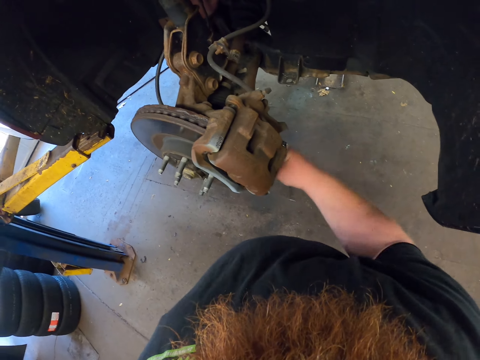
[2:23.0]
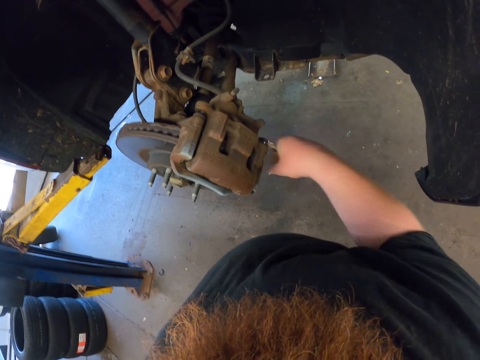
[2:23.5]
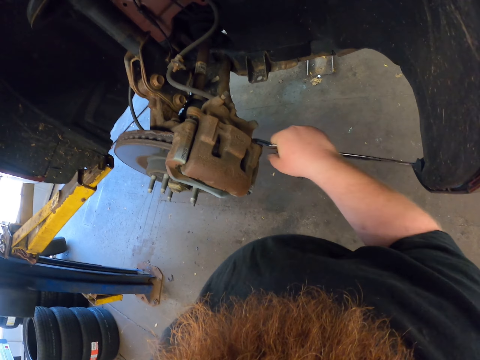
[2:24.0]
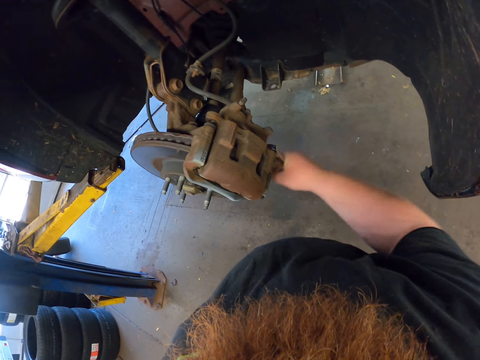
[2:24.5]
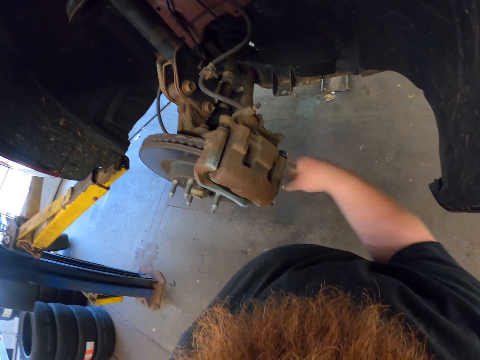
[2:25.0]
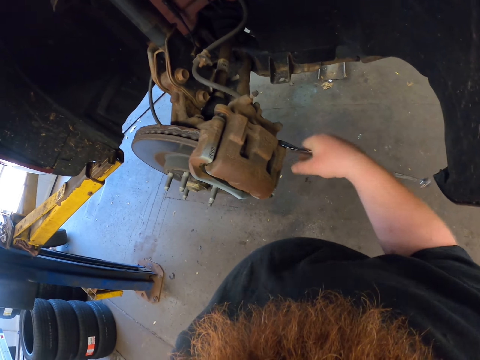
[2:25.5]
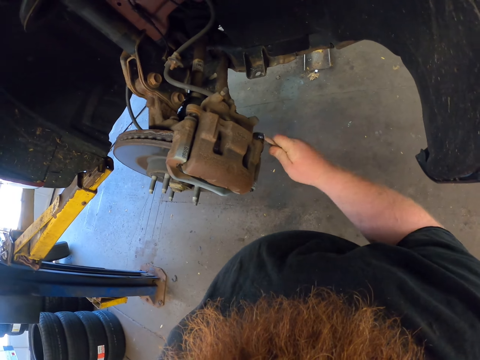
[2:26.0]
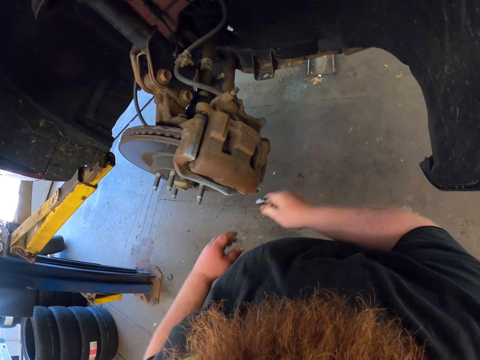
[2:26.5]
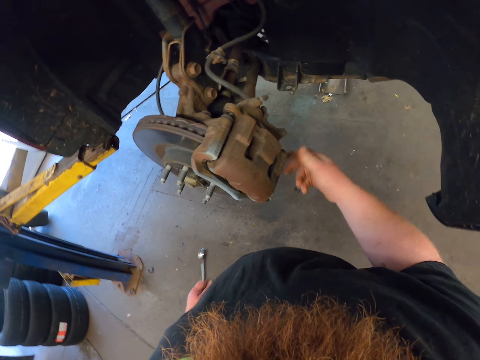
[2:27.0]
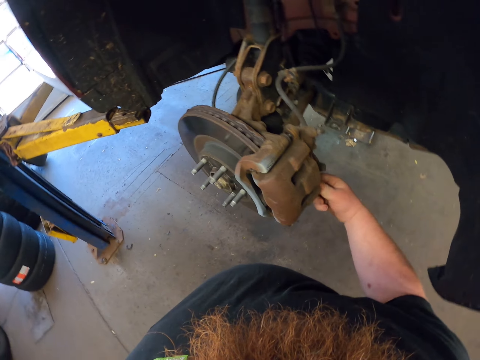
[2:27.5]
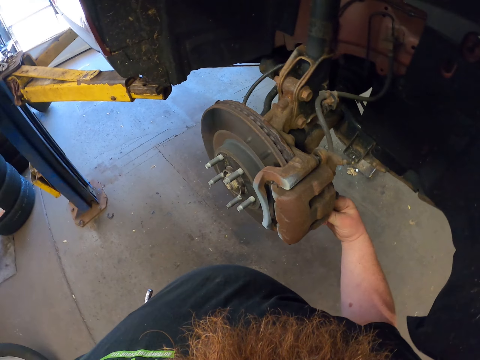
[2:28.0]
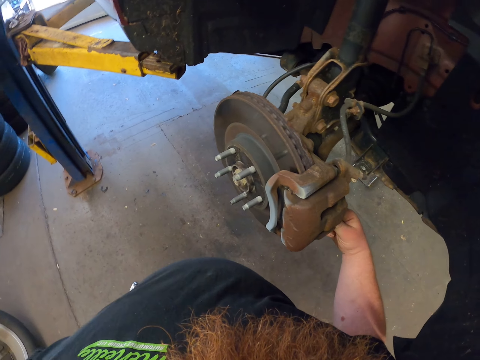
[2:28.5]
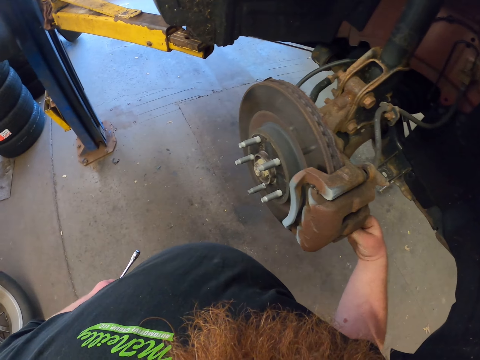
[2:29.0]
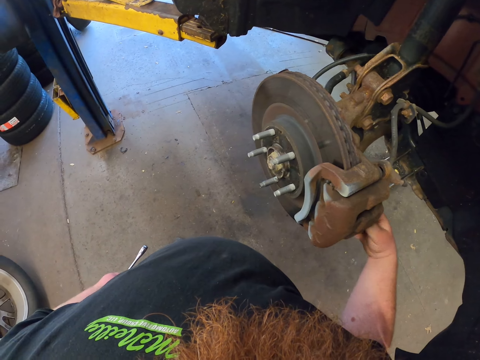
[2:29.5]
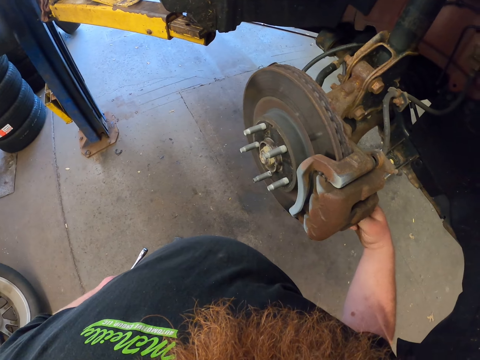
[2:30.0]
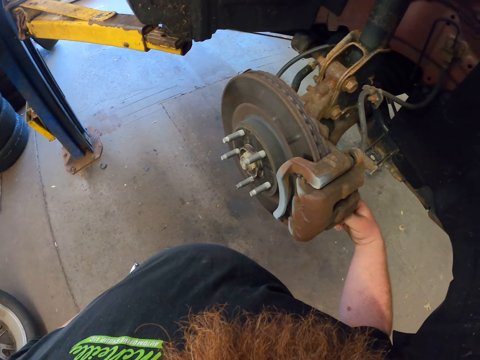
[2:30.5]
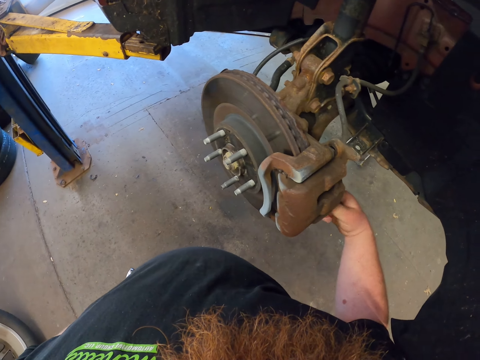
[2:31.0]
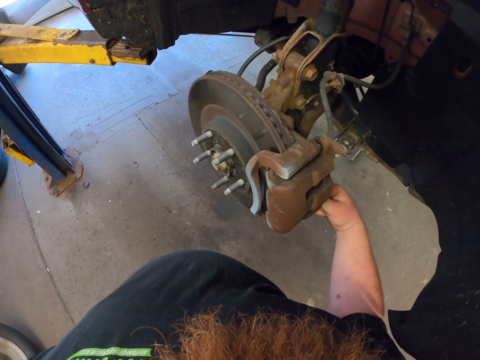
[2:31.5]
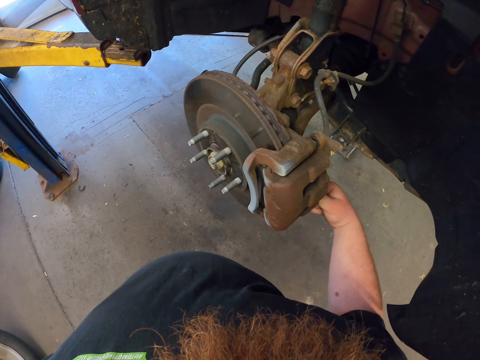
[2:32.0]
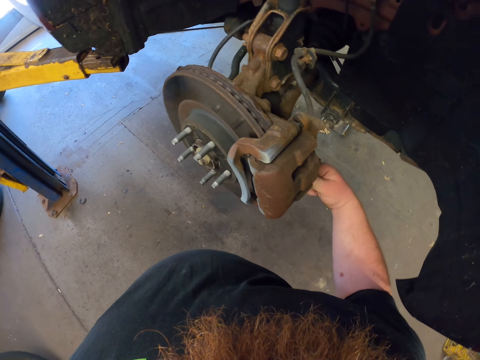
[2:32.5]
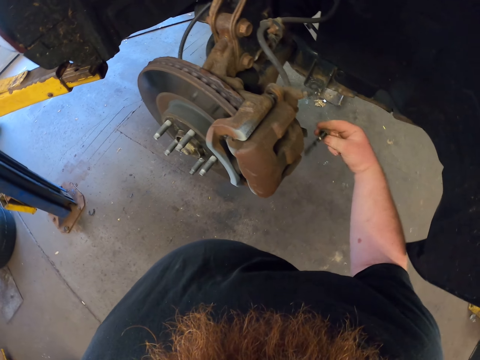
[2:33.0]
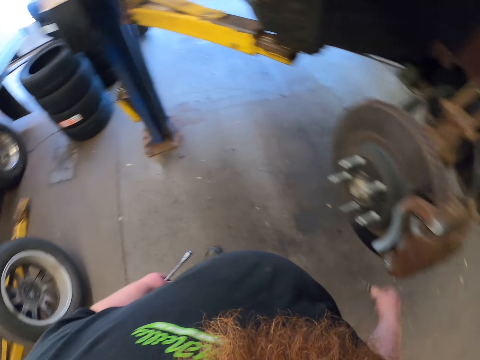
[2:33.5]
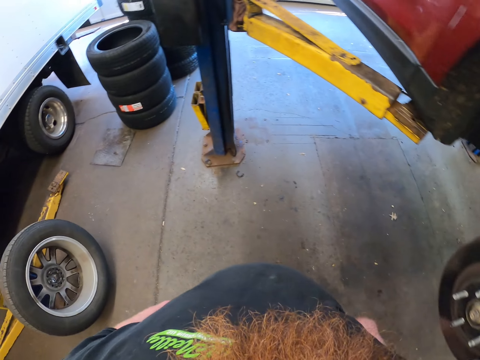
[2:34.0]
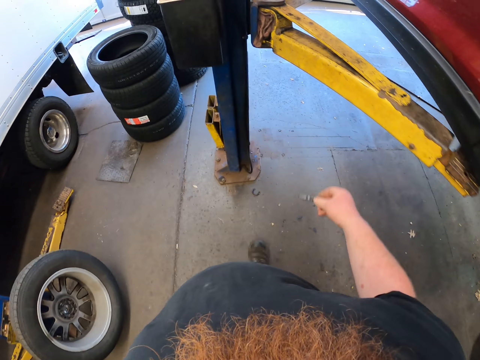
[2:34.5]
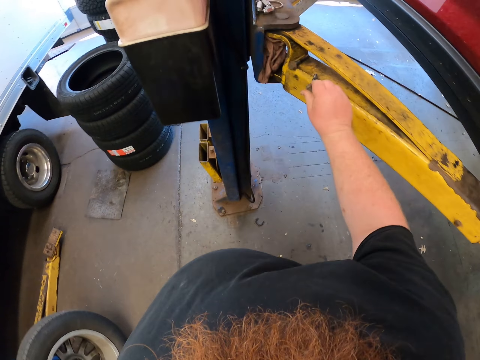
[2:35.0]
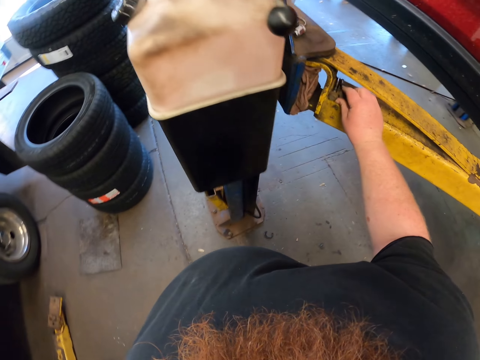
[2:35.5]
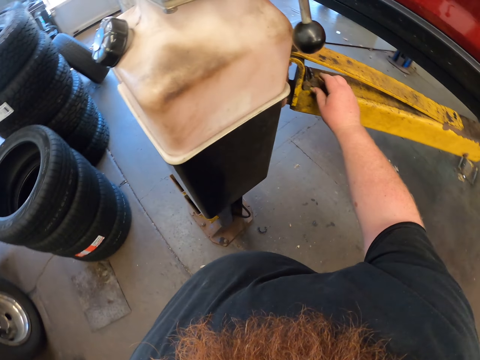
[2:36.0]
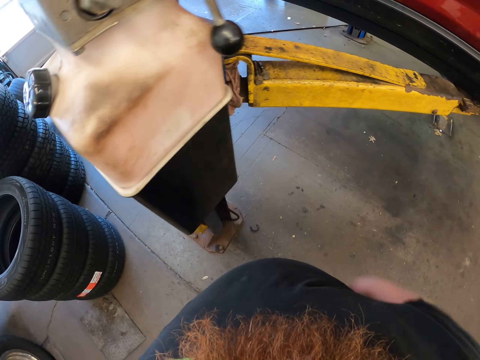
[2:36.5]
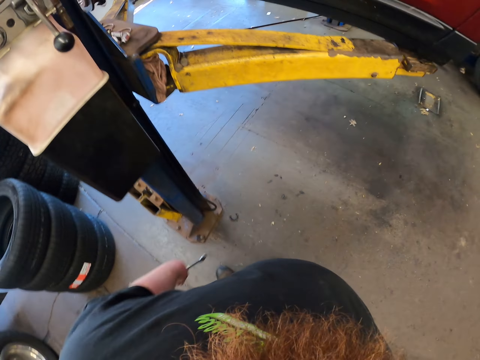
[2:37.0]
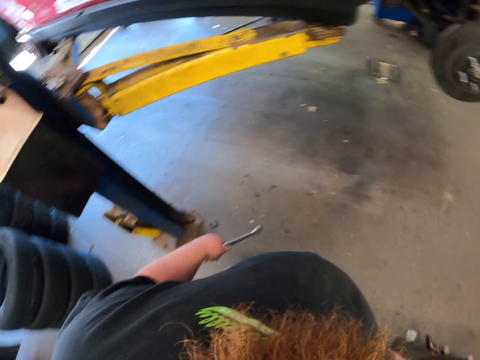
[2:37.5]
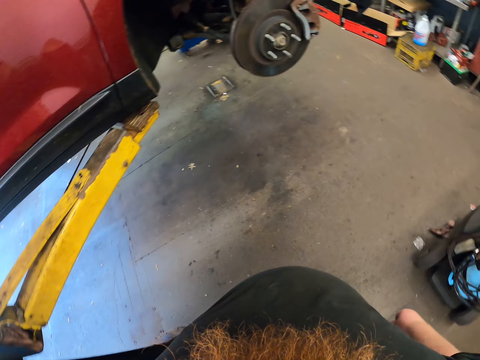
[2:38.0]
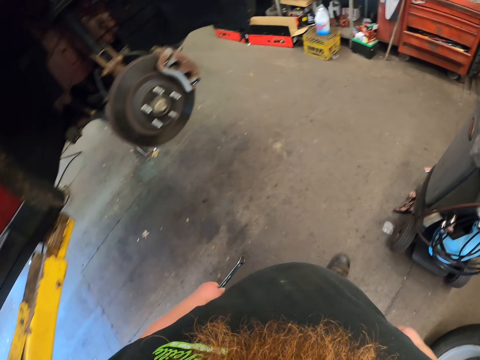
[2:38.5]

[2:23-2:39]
The camera wearer picks up the spanner with the left hand. They move the right hand on the screw or bolt. They remove the bolt using the hand. They loosen the screw with the right hand. They remove the screw with the right hand. They walk around. They put the bolt on the car lift. They walk around.

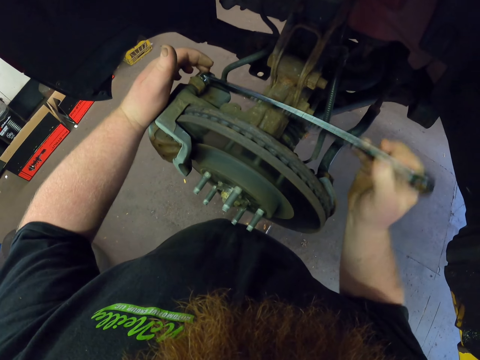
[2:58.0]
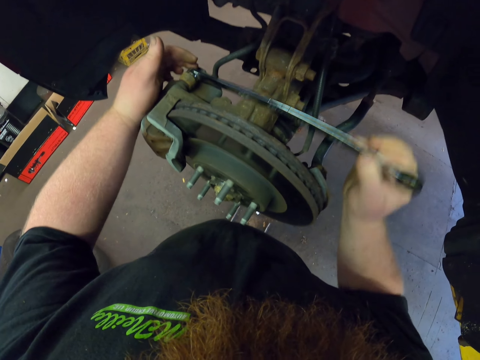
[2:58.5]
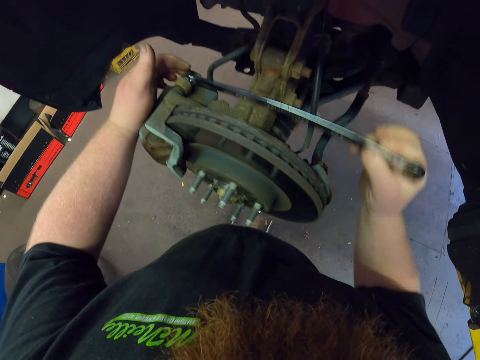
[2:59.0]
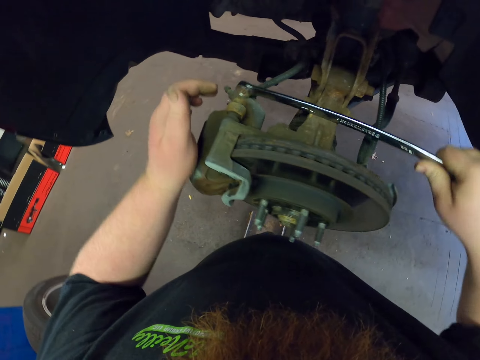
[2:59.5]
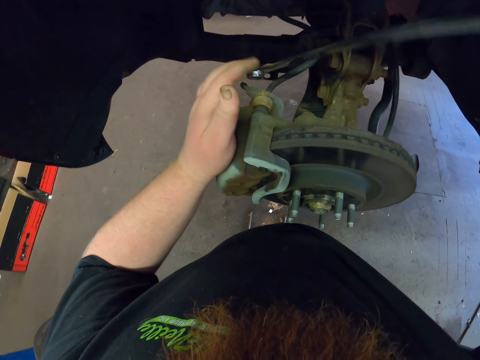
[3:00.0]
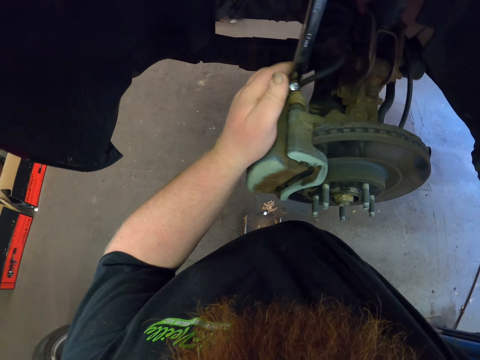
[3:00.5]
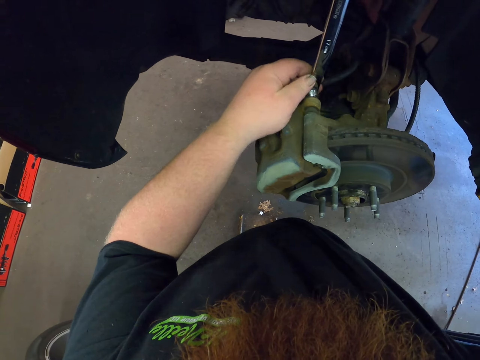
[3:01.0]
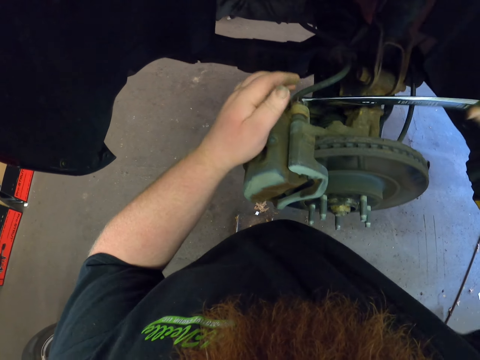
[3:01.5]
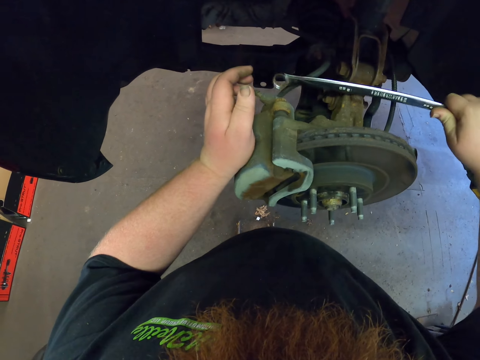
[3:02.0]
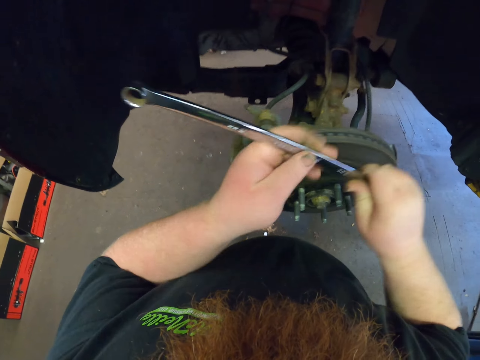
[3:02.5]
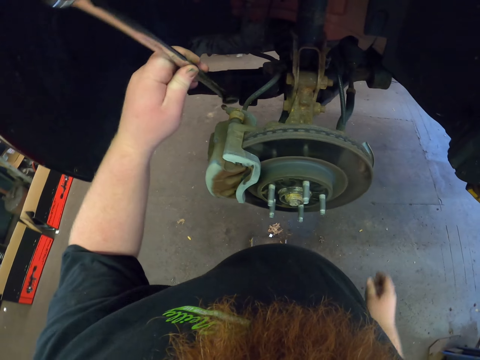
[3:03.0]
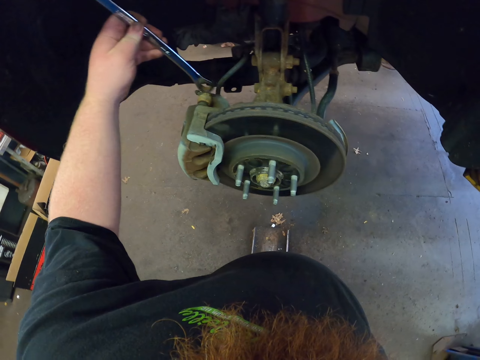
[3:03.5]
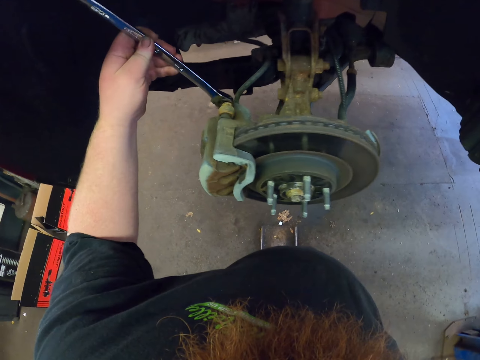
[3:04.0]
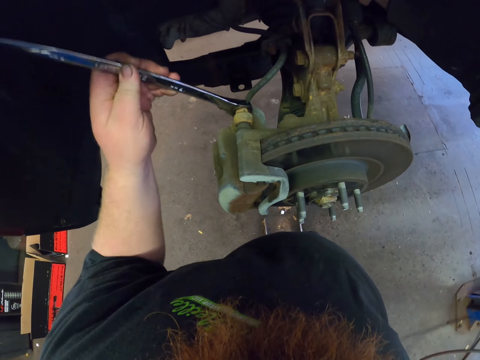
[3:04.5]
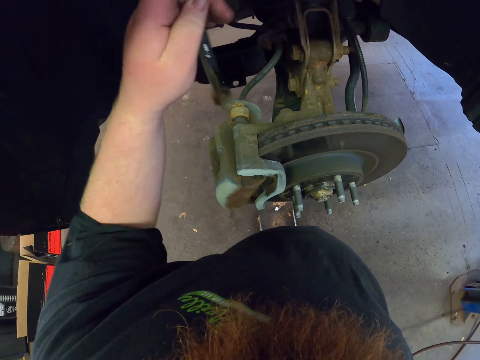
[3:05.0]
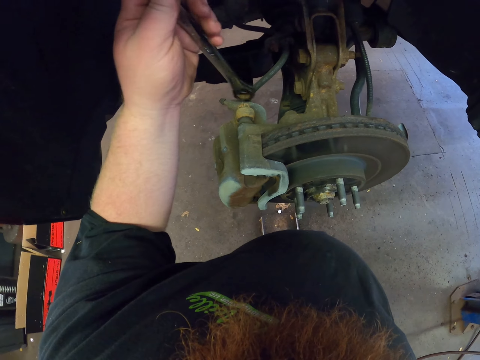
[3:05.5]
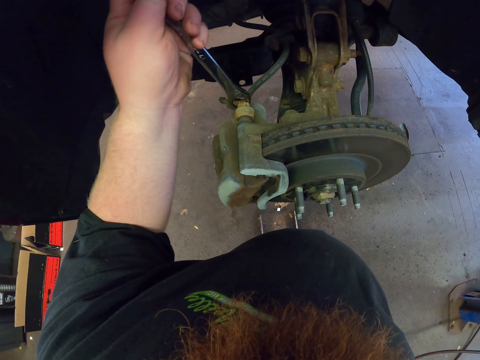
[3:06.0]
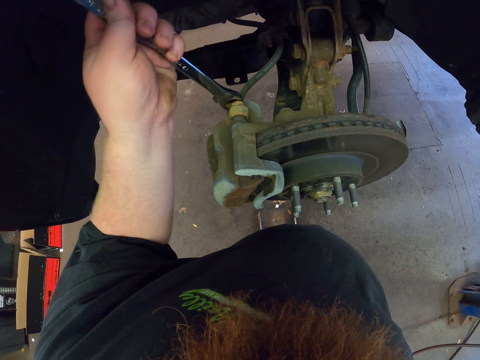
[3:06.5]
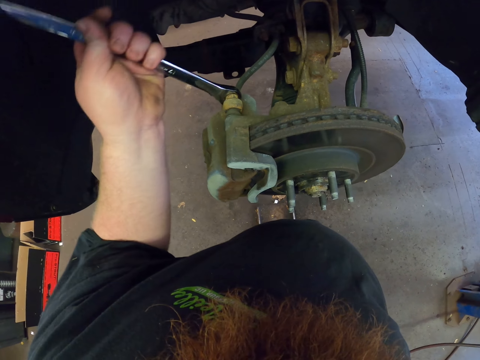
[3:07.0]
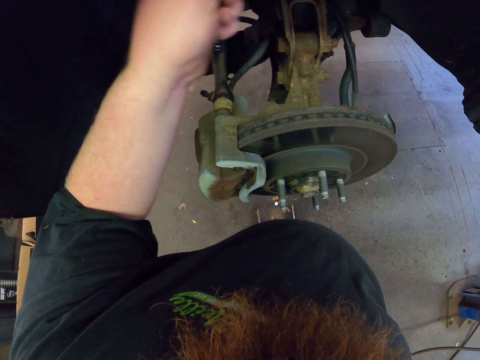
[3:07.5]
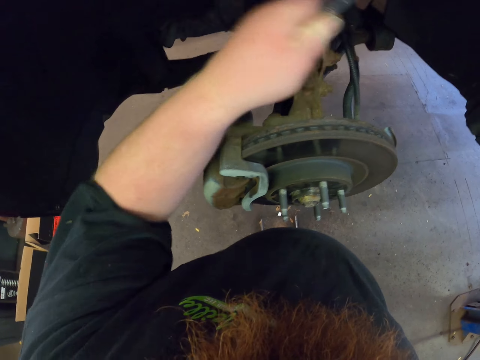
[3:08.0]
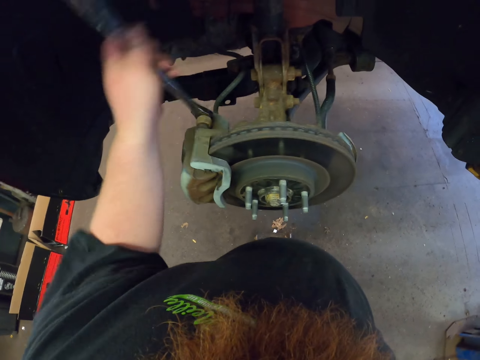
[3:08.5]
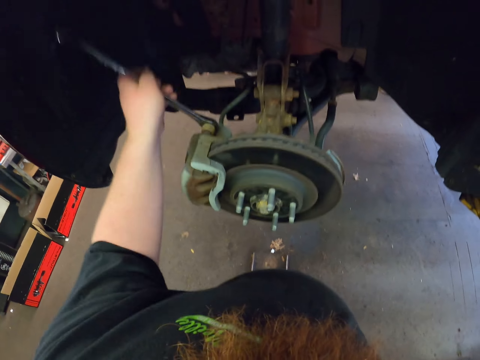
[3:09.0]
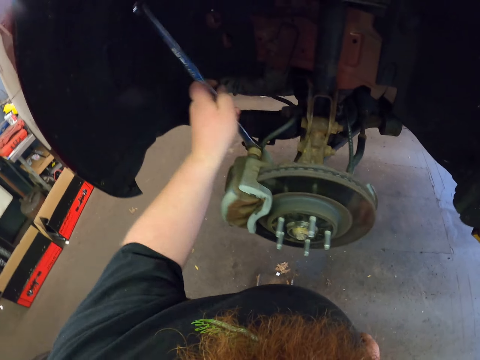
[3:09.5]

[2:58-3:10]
The camera wearer moves a spanner. They open a screw with the spanner. They move the spanner away from the car. They hold the spanner with the left hand. They move the right hand from the spanner. They insert the spanner on the screw. They open the screw with the spanner.
